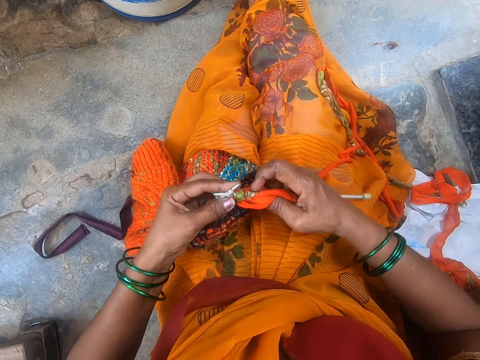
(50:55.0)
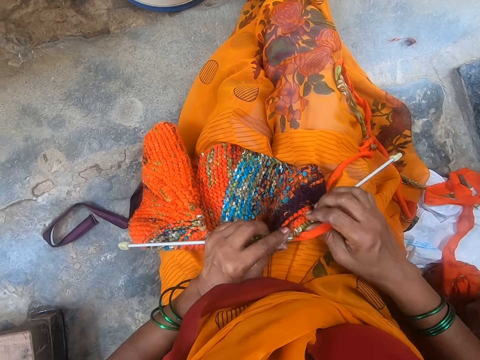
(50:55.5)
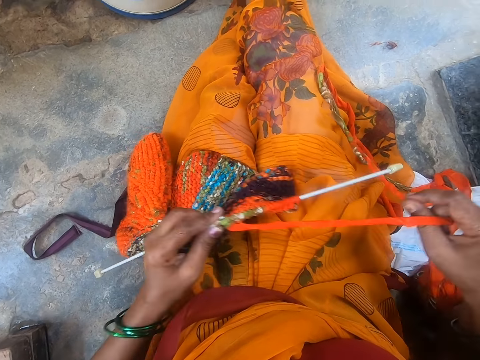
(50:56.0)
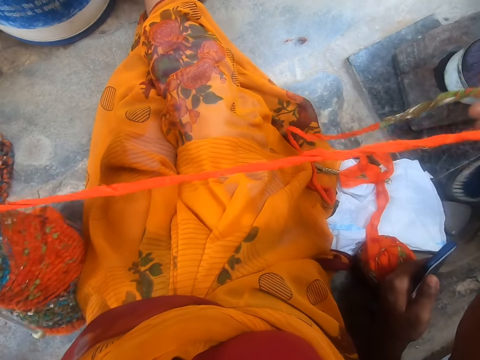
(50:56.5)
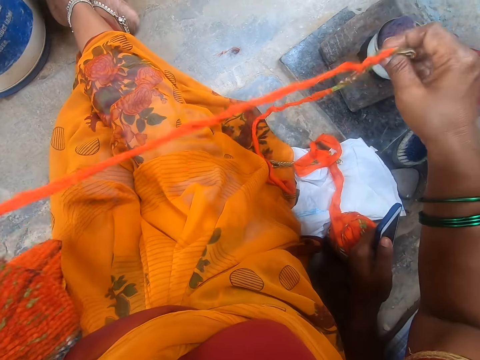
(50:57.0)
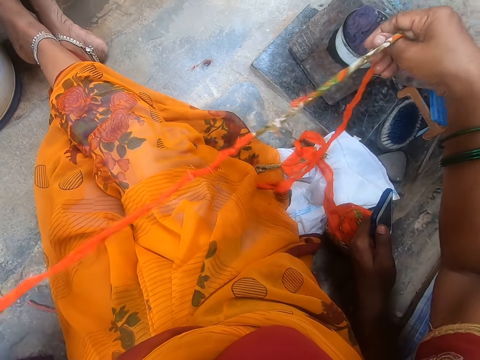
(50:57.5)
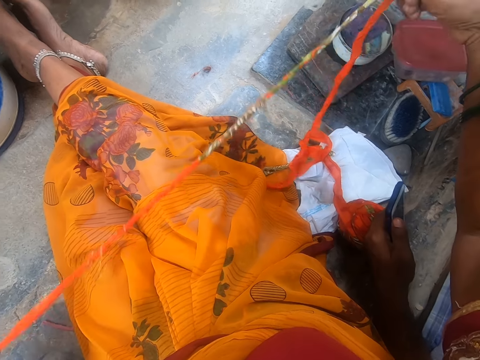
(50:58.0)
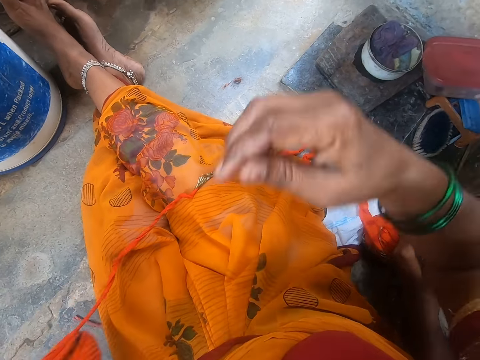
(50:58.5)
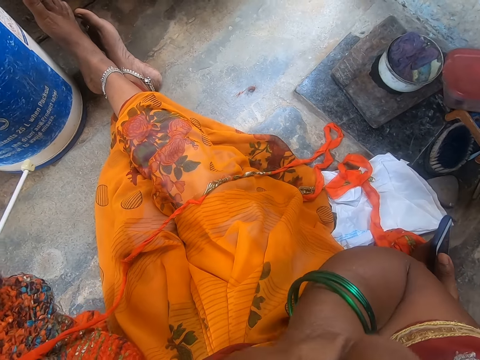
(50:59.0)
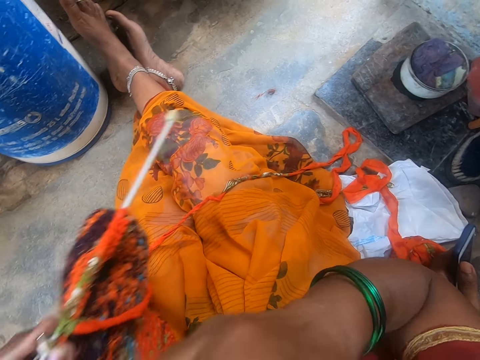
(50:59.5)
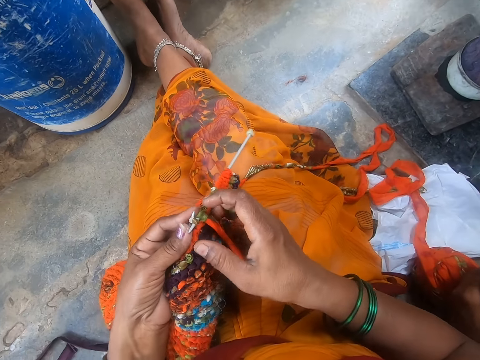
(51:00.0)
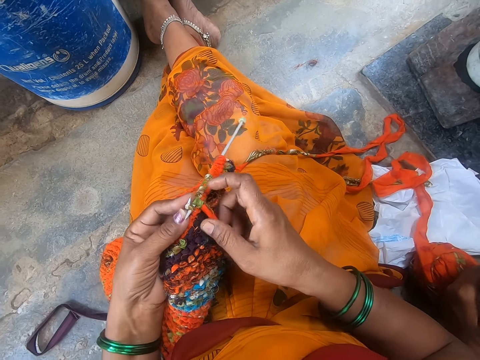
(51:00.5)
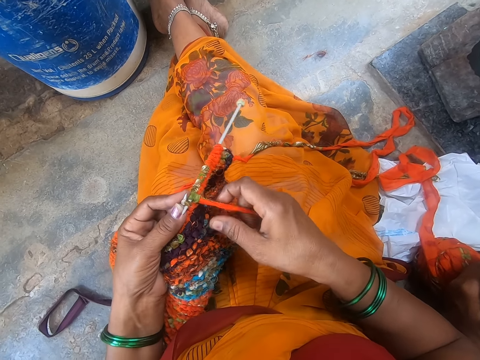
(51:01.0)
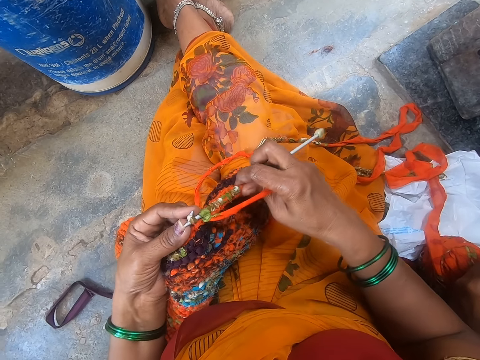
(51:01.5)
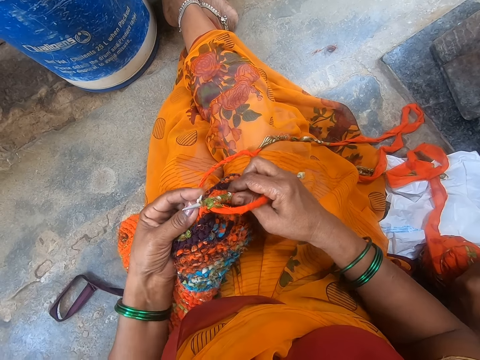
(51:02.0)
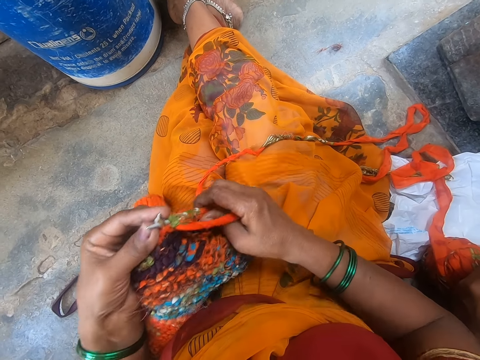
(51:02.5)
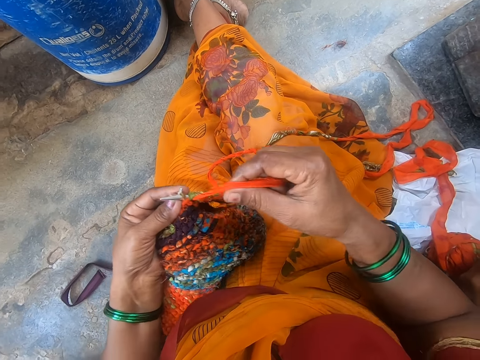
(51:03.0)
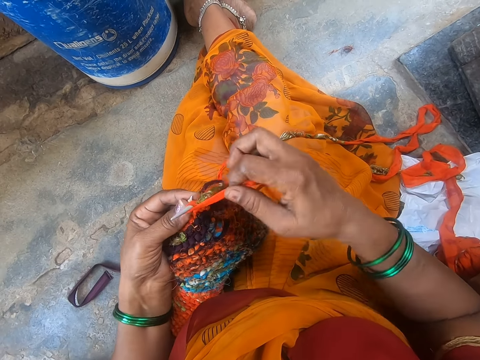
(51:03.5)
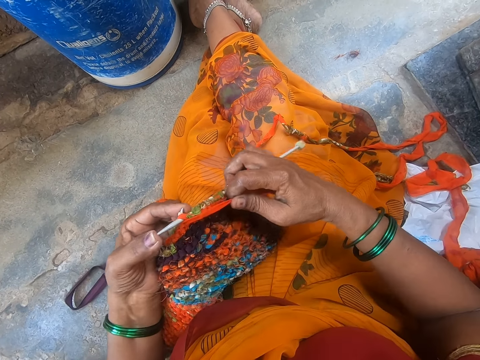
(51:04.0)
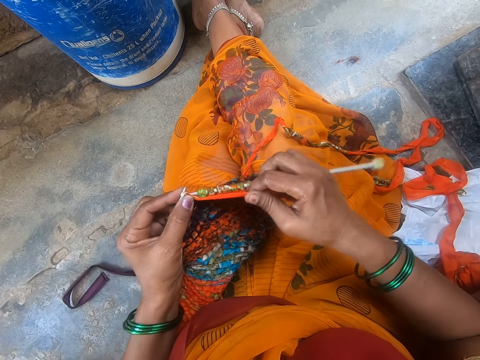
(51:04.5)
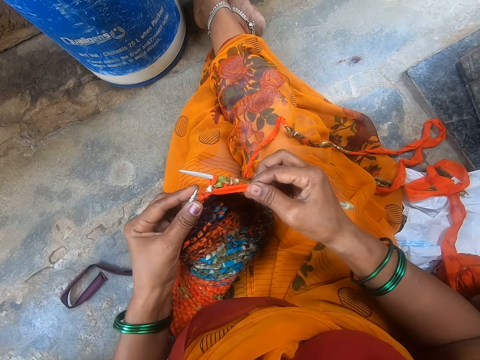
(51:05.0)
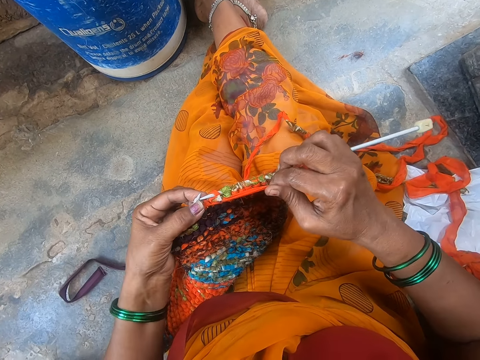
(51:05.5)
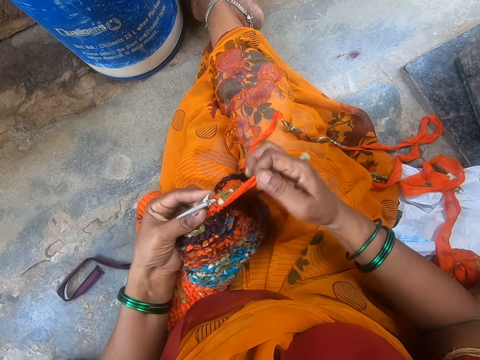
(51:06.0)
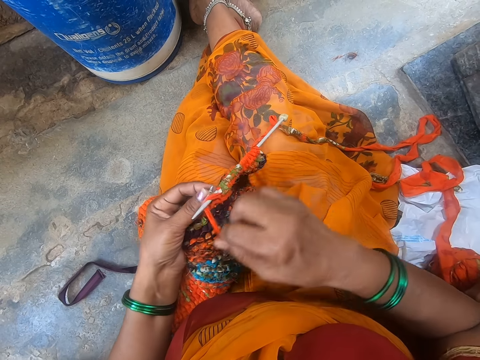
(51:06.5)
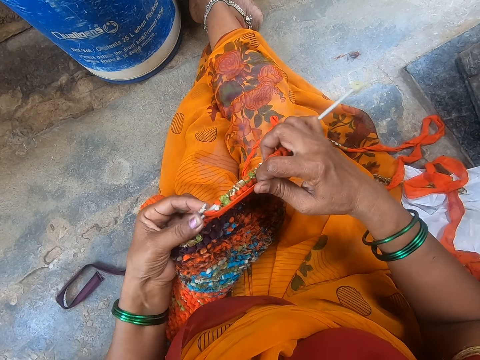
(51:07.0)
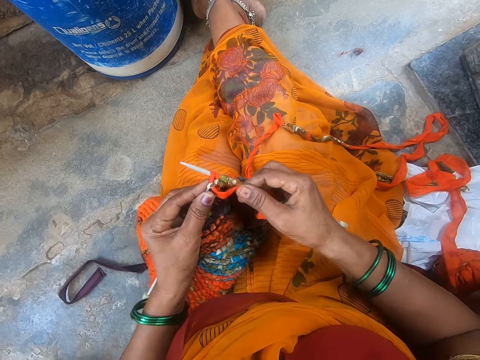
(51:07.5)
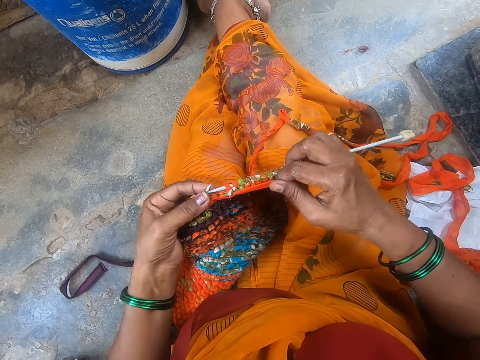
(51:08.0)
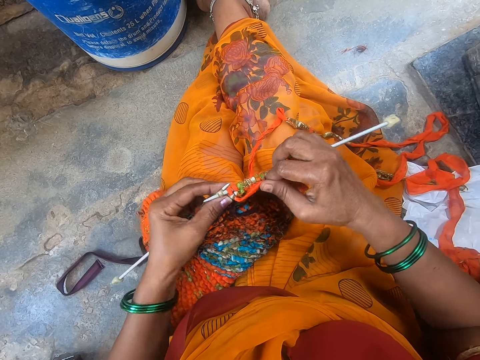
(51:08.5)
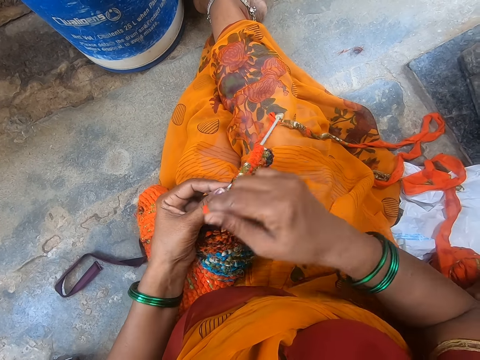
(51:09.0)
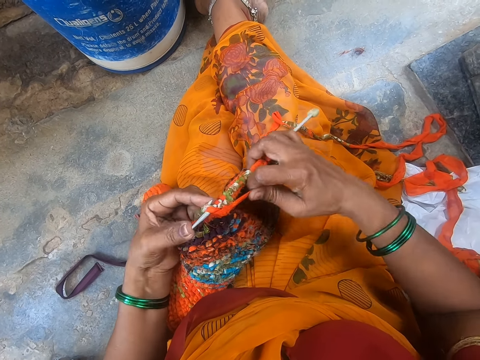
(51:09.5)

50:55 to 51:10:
The camera wearer adjusts the yarn. They stretch the fabric. They touch their face. They knit the fabric with the crochet hook. They sew the fabric.

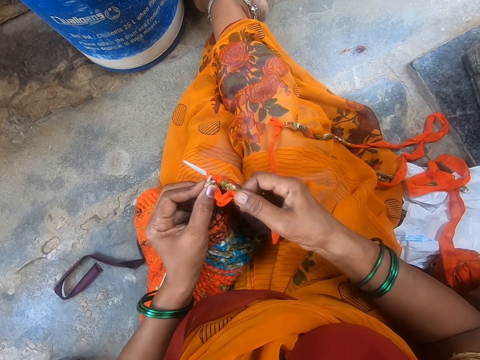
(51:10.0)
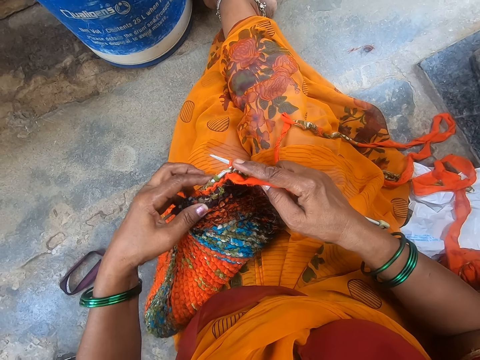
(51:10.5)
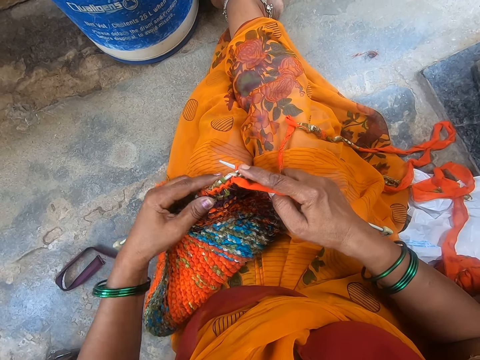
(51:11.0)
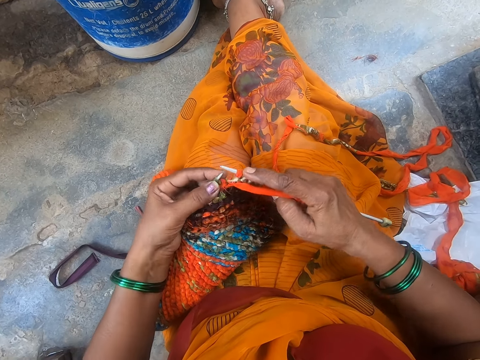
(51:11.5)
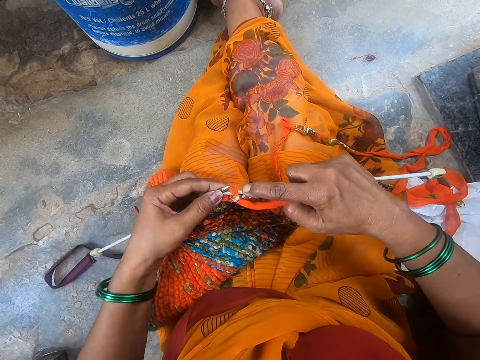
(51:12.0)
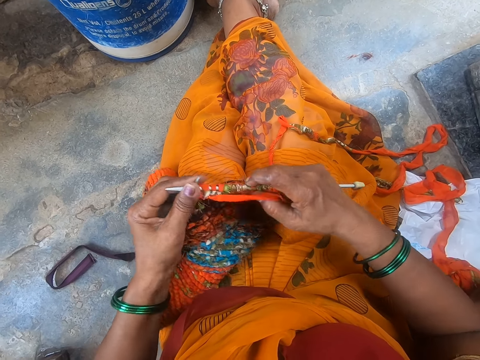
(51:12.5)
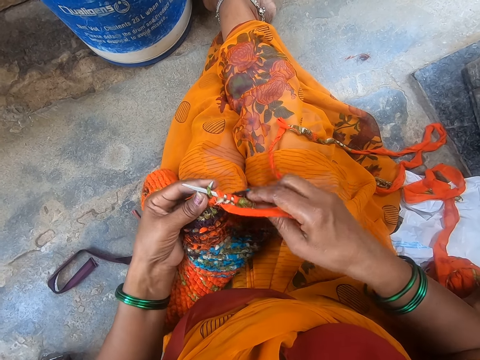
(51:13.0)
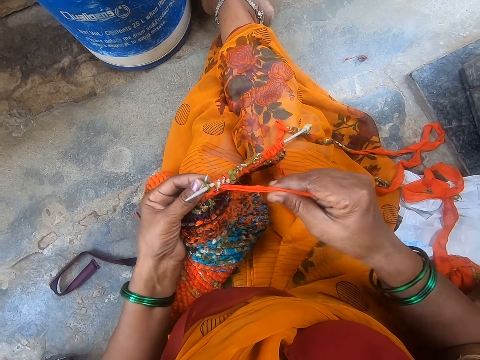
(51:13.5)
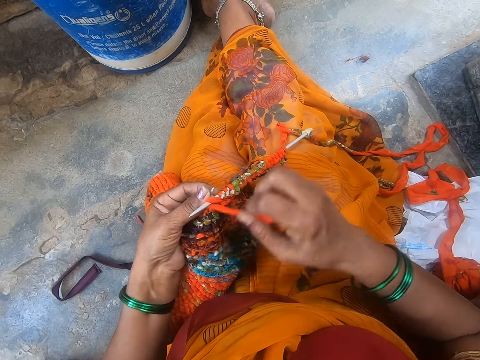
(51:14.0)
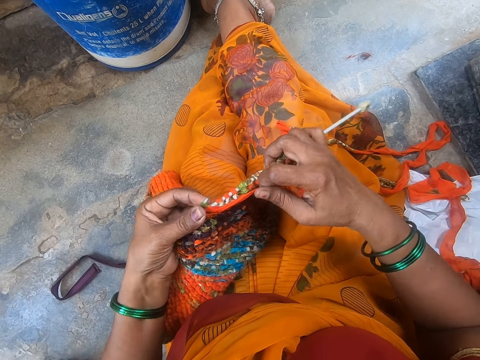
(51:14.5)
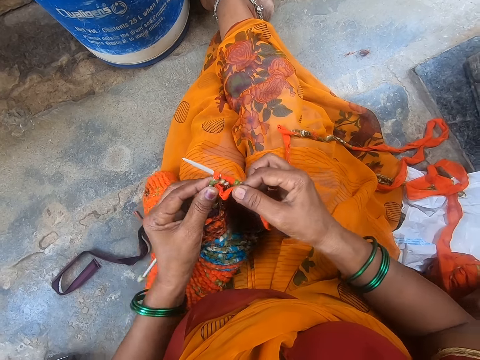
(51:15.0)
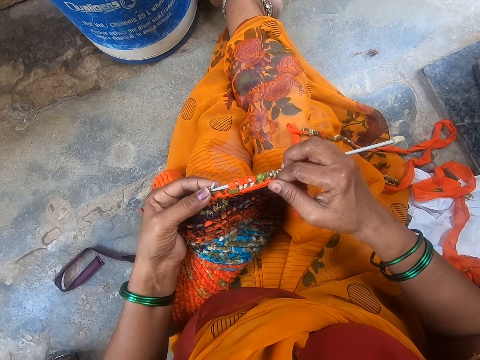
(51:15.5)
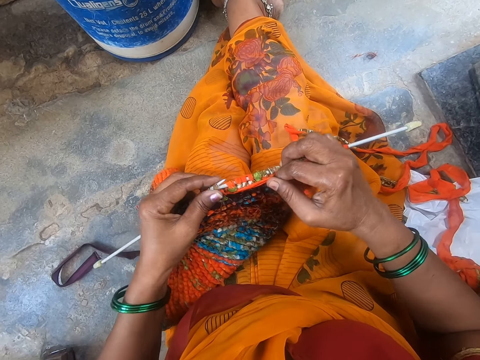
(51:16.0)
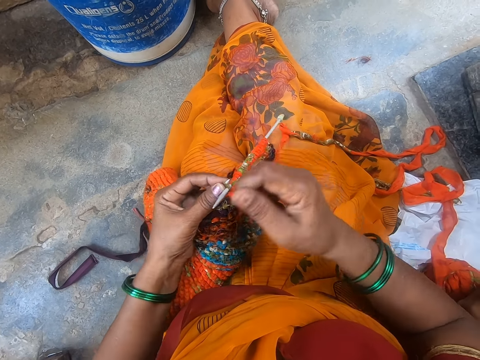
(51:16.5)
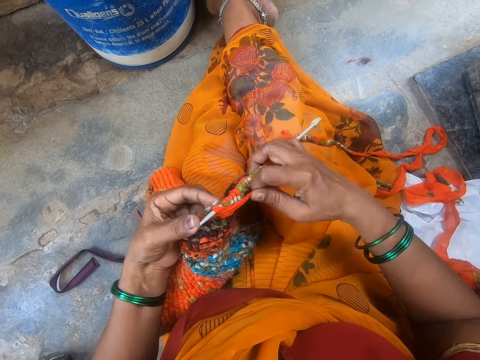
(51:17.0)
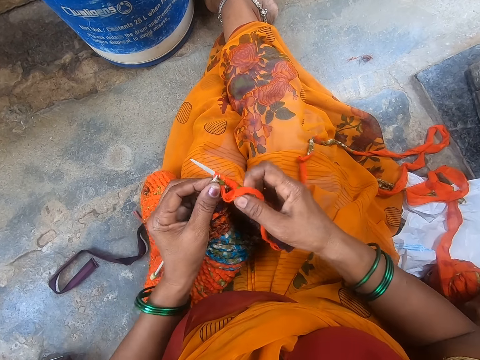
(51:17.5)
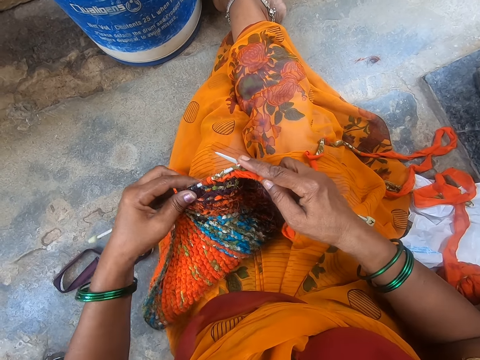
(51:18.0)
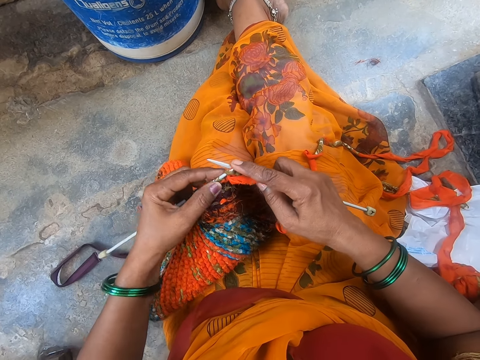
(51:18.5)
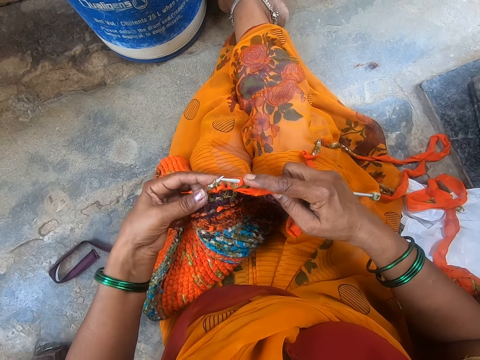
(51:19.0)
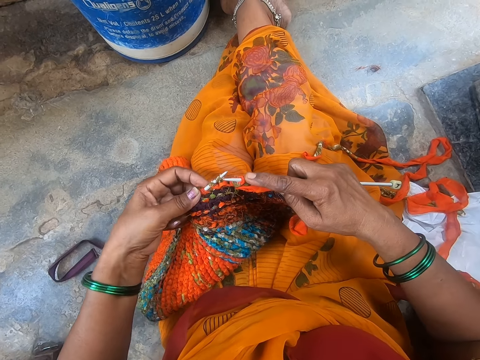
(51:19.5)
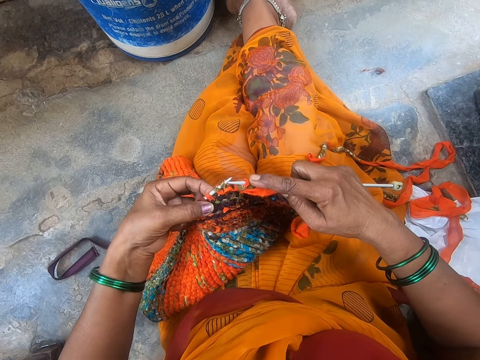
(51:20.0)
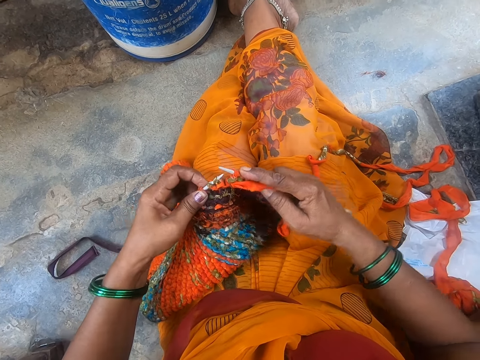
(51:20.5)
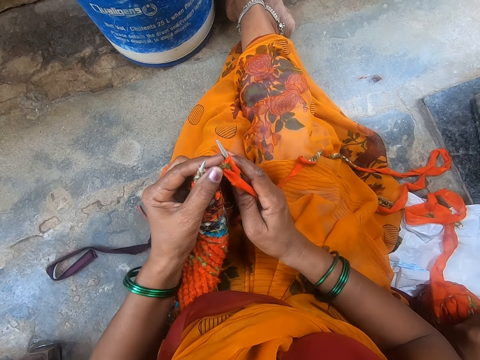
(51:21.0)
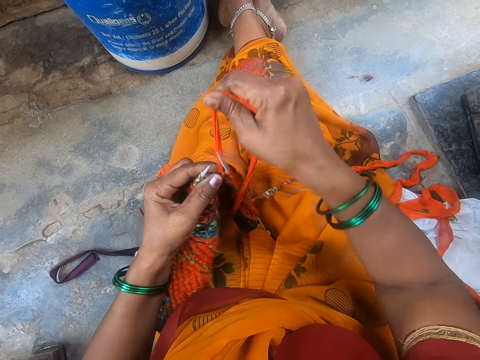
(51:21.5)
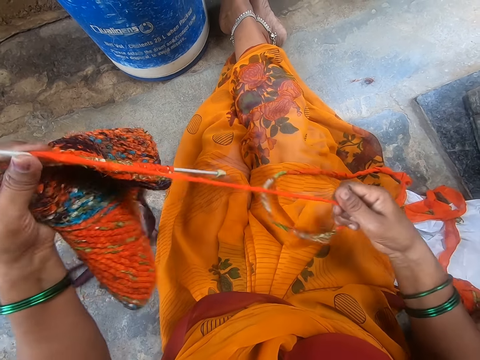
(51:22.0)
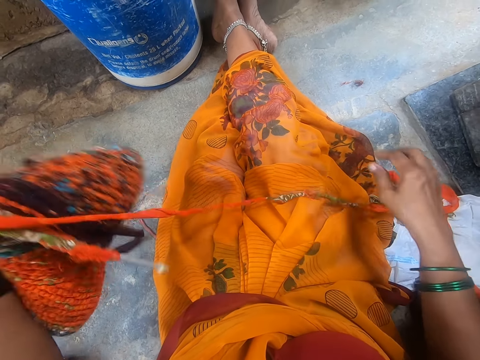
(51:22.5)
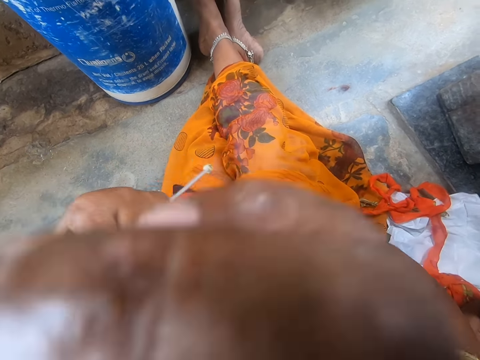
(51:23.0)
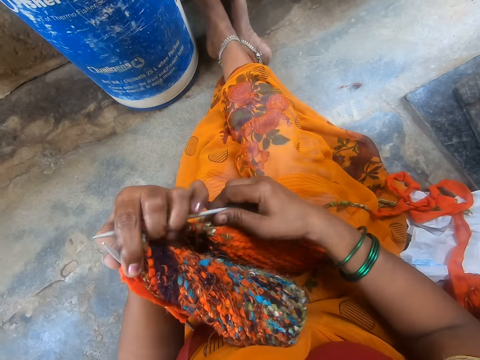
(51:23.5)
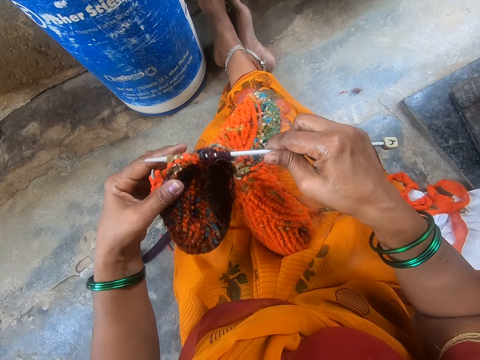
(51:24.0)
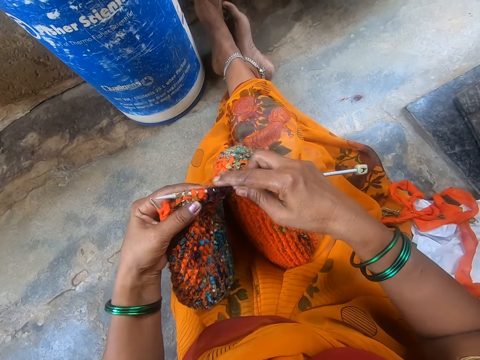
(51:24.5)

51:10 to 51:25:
The camera wearer adjusts the yarn. They stretch the fabric.
